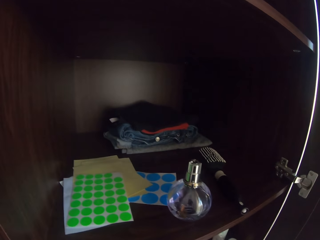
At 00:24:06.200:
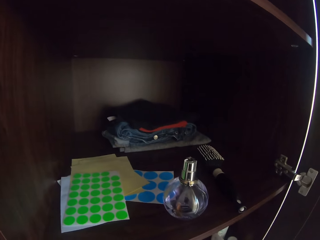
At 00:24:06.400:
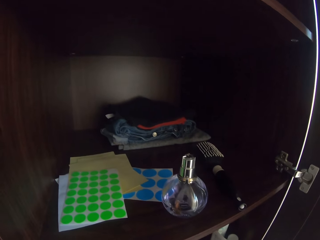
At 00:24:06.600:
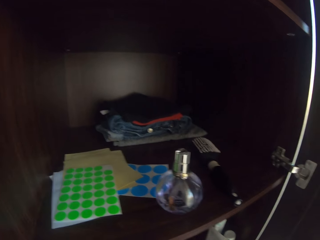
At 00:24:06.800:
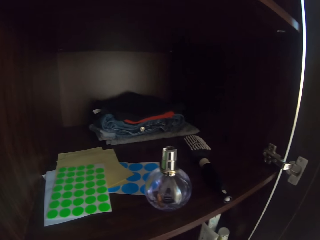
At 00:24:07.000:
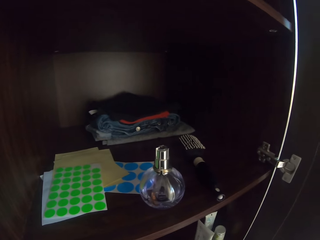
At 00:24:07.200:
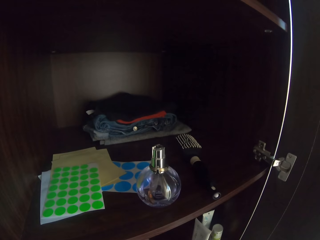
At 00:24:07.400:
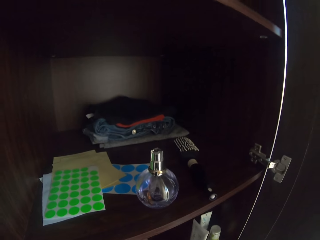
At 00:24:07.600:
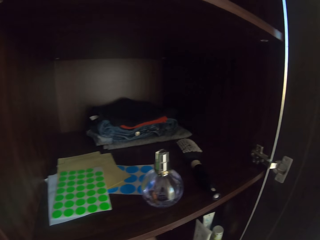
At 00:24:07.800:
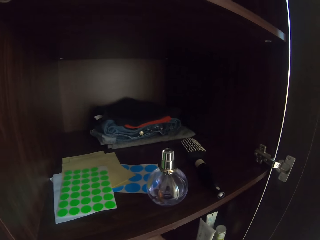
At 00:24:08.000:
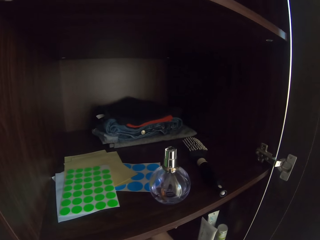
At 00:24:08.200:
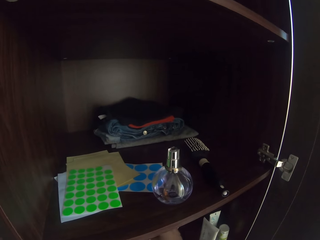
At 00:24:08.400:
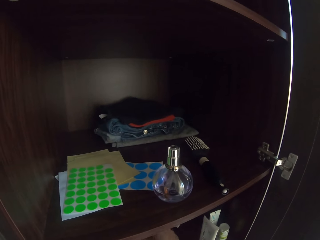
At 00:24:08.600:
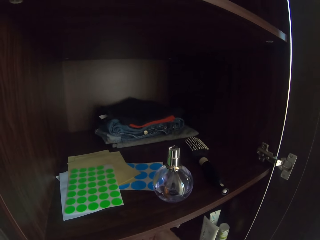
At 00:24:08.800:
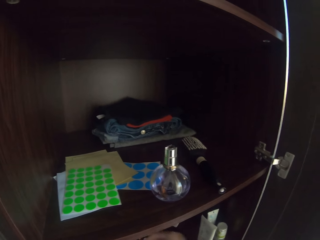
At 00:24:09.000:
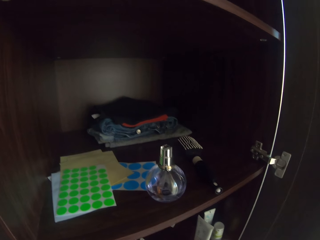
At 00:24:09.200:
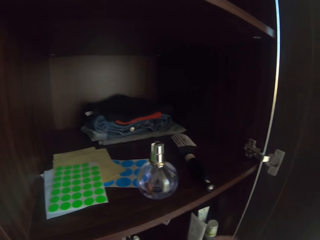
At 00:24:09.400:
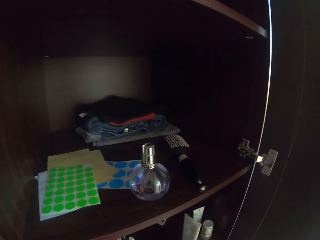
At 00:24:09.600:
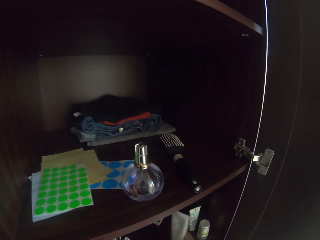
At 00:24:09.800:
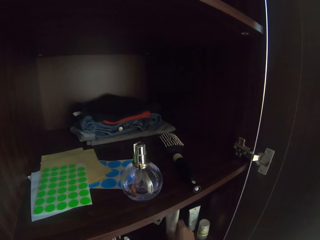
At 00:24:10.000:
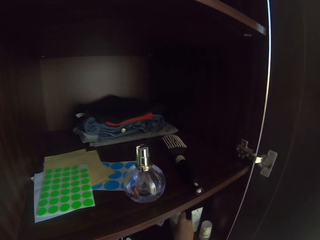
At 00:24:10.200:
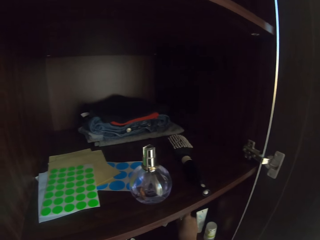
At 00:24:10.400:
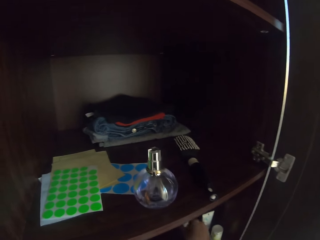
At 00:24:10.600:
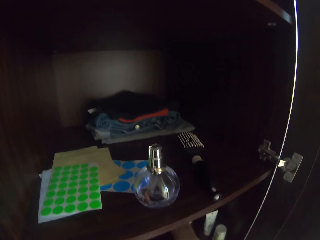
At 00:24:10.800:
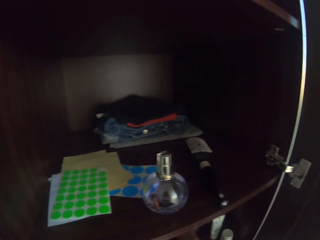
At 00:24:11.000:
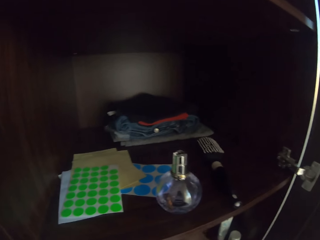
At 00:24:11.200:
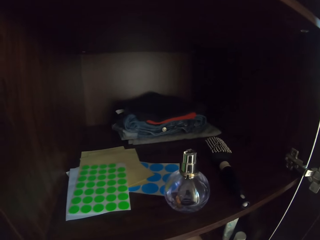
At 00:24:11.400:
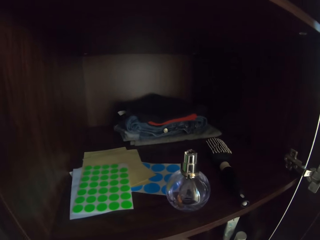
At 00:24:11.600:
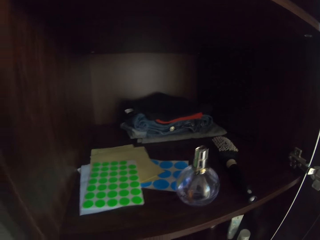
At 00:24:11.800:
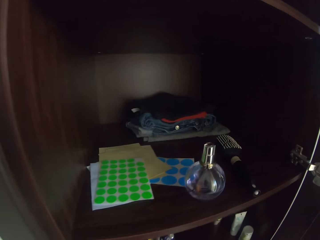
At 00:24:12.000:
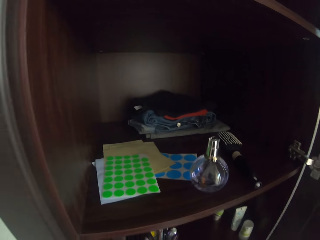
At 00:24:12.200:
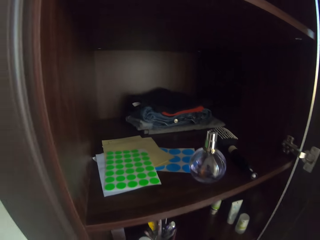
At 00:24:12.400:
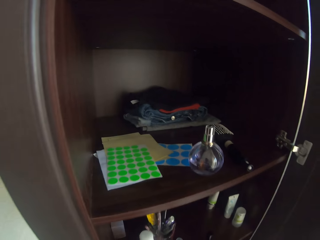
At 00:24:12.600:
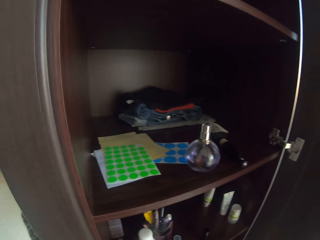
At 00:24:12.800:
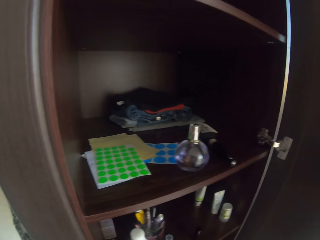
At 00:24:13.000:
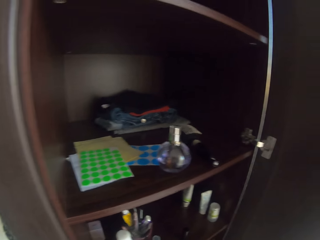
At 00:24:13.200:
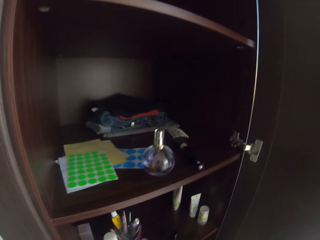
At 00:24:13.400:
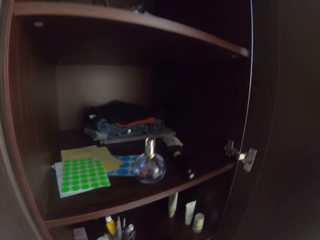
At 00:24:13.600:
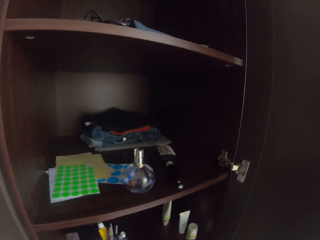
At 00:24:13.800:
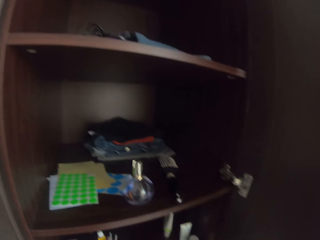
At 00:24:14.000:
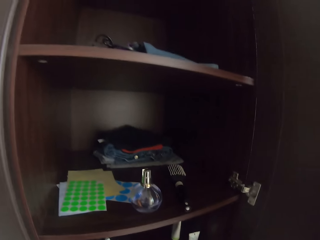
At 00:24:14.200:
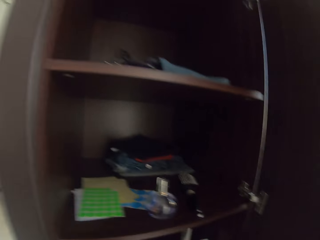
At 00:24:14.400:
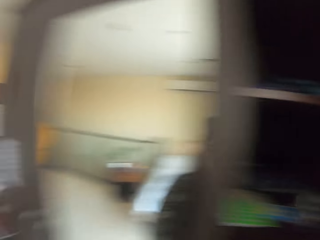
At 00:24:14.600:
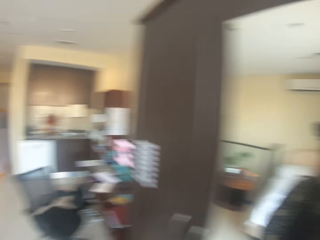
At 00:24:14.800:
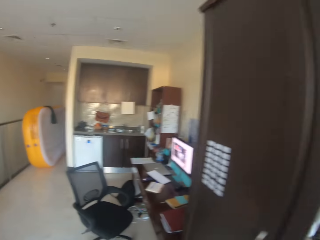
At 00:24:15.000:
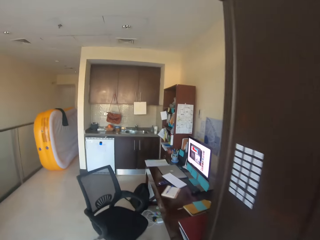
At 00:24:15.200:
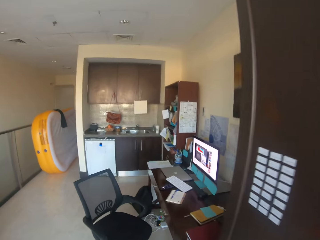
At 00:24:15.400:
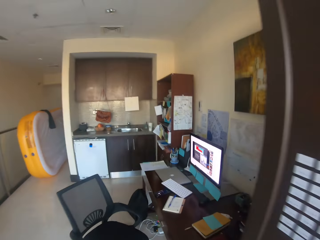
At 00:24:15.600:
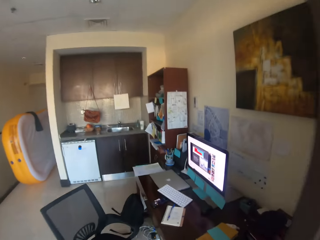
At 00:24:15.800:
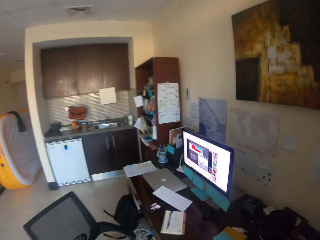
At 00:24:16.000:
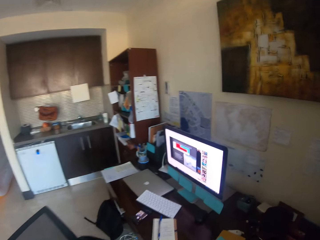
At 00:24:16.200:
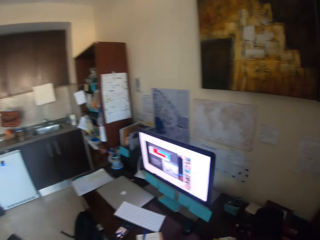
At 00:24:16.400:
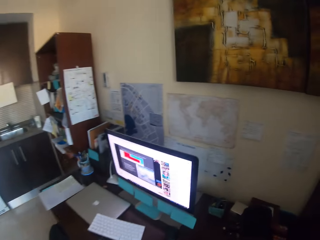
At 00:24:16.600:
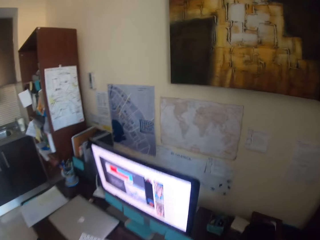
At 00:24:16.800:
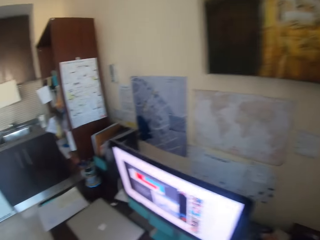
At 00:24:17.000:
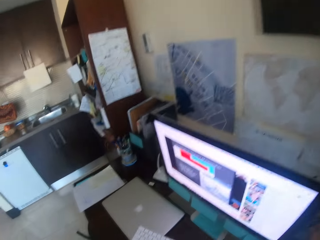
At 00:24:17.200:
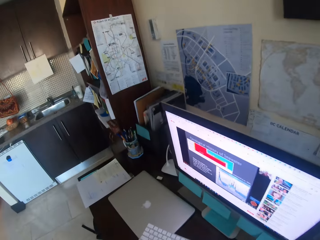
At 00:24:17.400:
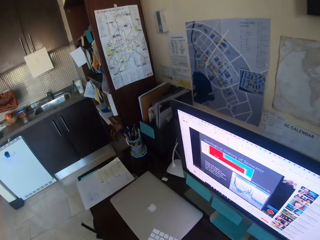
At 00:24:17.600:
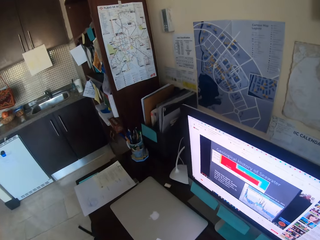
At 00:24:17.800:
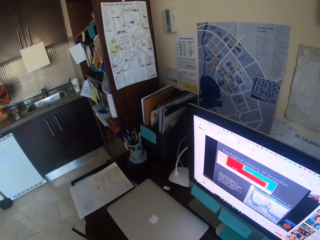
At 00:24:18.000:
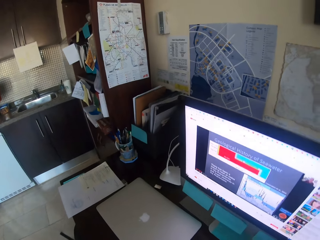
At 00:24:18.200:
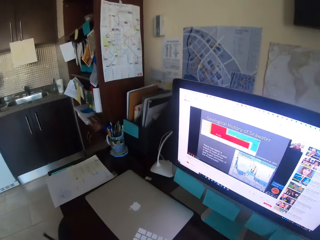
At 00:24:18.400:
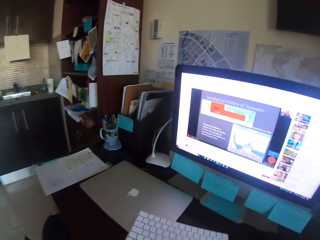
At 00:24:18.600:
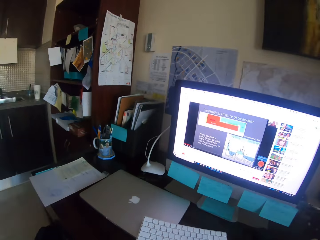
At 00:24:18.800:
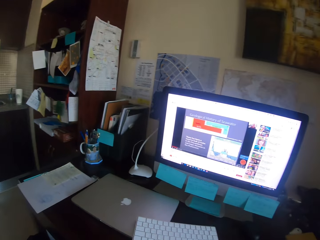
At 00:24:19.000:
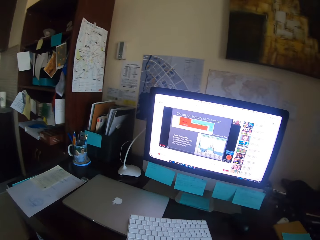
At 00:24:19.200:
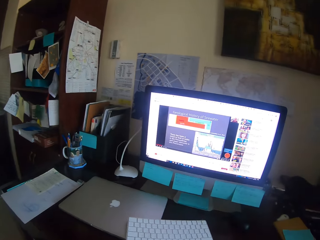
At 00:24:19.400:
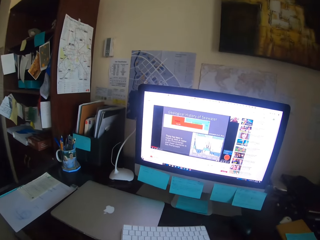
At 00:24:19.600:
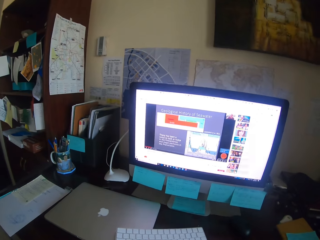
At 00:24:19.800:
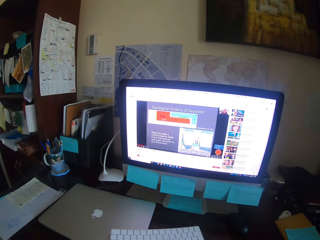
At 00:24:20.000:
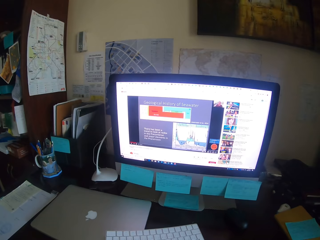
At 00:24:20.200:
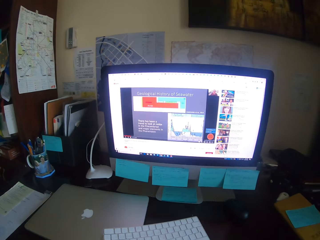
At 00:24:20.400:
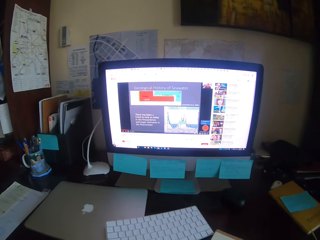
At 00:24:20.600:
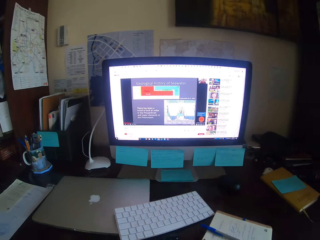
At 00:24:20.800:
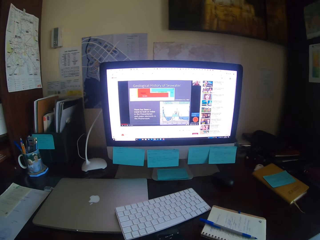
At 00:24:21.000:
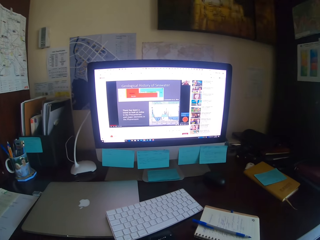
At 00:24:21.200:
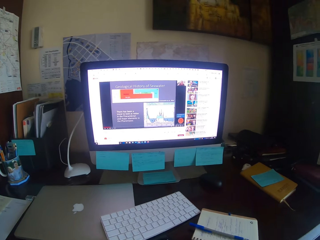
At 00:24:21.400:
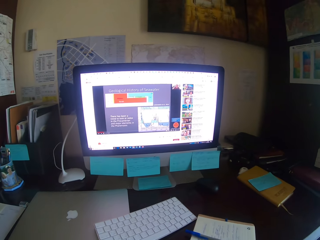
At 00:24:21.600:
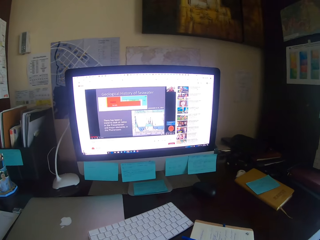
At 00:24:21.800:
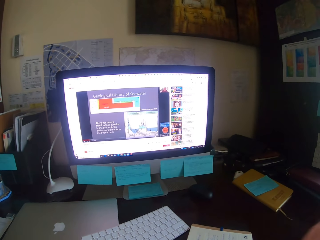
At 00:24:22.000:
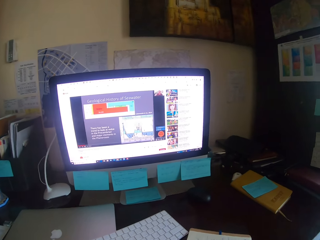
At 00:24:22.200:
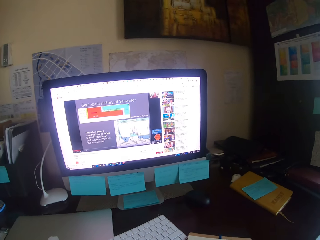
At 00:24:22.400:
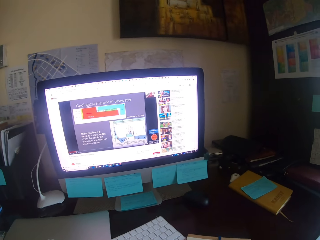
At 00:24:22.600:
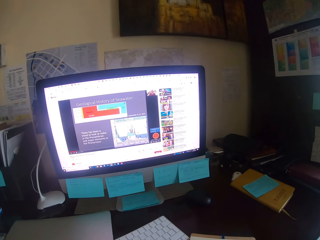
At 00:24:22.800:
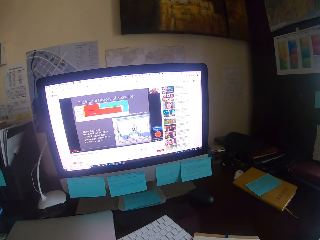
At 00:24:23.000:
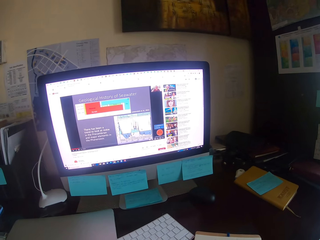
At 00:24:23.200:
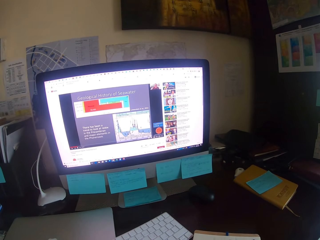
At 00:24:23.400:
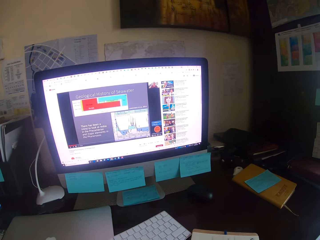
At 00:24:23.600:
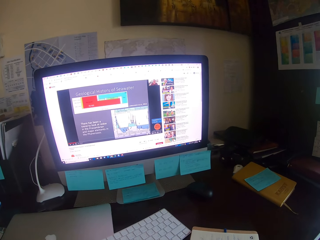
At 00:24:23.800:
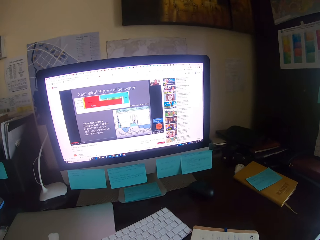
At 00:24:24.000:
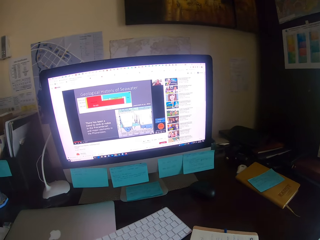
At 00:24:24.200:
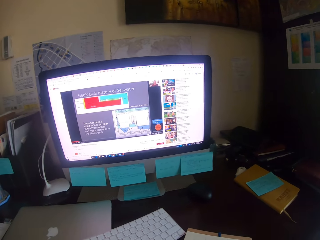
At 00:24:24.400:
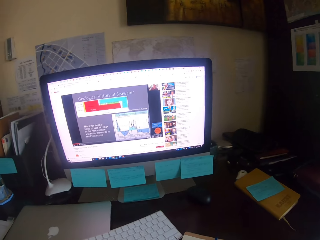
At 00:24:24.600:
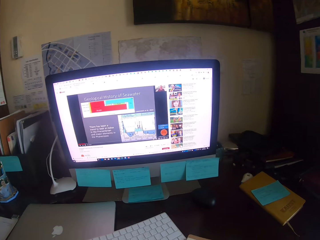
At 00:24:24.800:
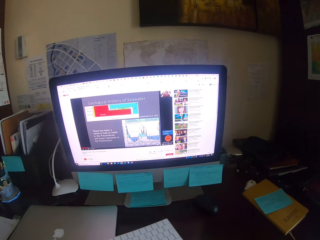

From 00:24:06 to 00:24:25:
The camera wearer moves a hand in the cupboard. They move the lotion. They turn around. They walk in the house. They sit on the chair. They look at the desktop.

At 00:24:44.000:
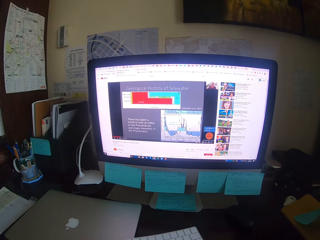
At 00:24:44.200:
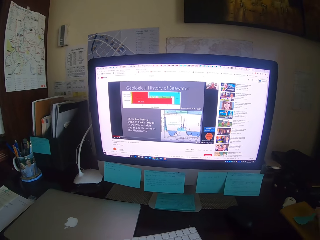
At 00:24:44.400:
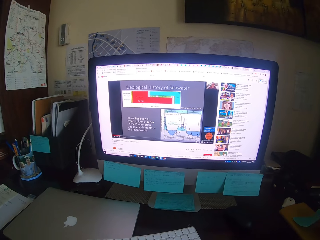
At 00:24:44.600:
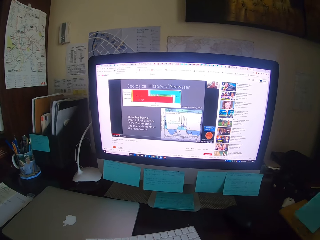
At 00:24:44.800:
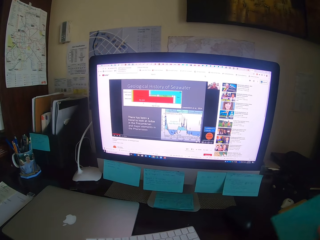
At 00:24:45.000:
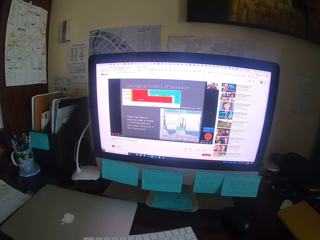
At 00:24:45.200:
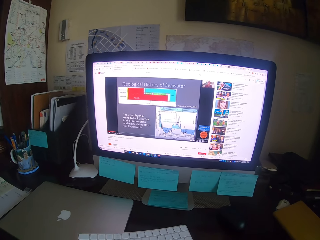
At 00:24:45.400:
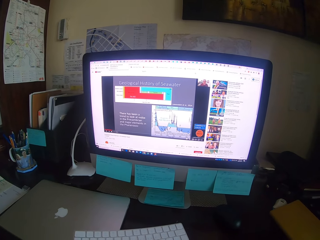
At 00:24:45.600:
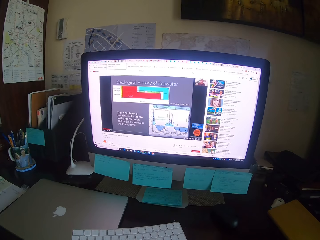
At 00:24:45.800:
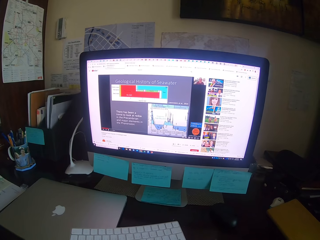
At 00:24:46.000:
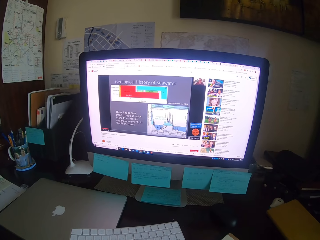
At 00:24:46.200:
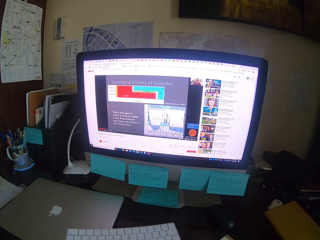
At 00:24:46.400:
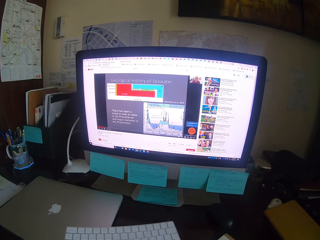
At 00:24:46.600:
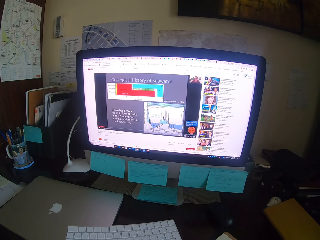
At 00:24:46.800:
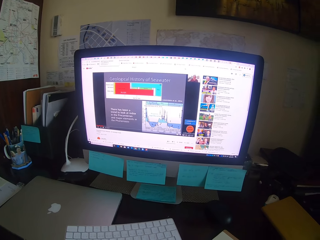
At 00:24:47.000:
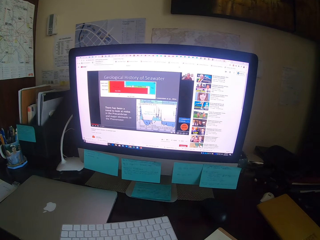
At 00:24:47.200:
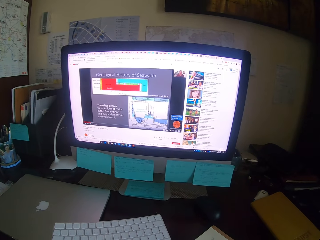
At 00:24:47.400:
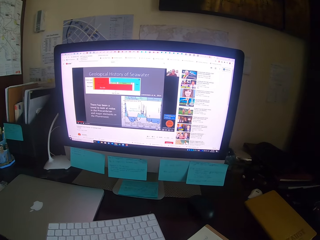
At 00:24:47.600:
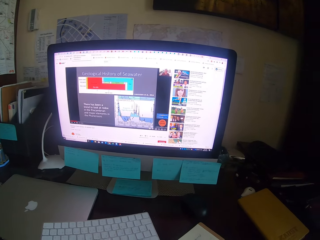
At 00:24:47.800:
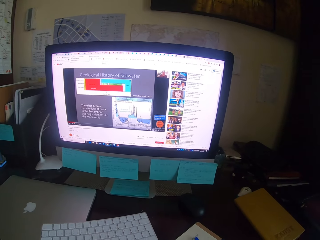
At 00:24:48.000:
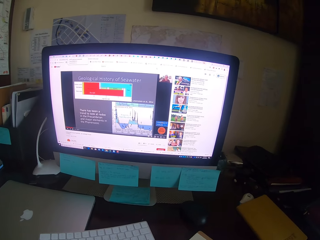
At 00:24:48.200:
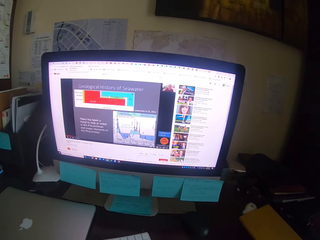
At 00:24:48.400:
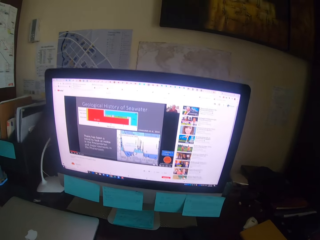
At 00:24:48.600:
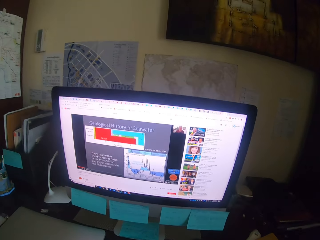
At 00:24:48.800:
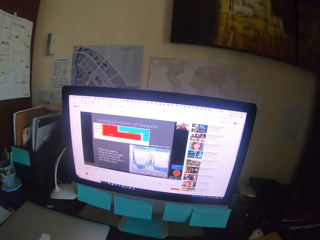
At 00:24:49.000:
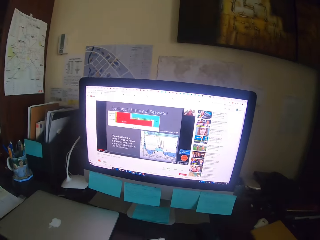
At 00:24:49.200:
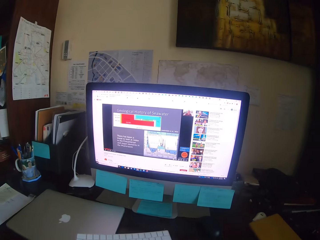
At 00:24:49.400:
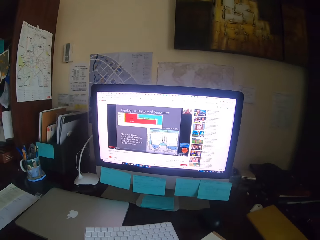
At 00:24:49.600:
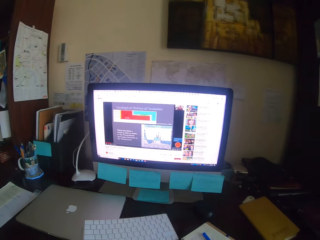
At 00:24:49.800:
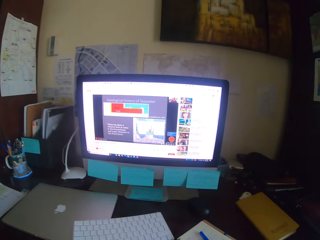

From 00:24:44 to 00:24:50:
The camera wearer puts the paper on the desk. They look at the desktop.
